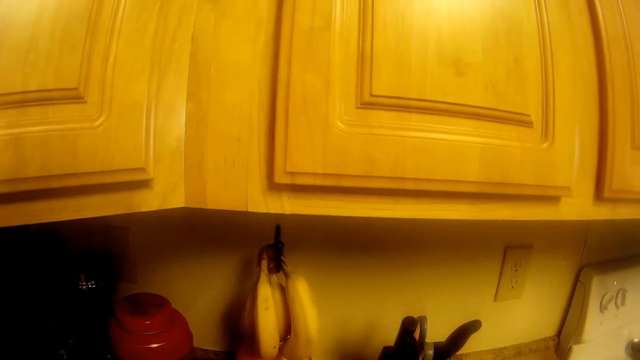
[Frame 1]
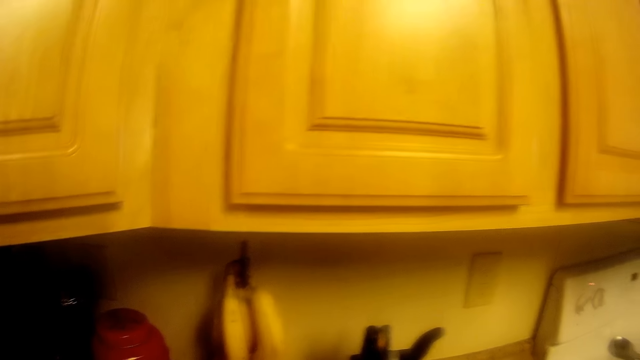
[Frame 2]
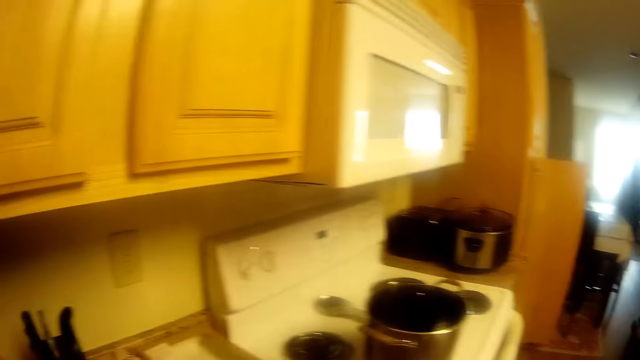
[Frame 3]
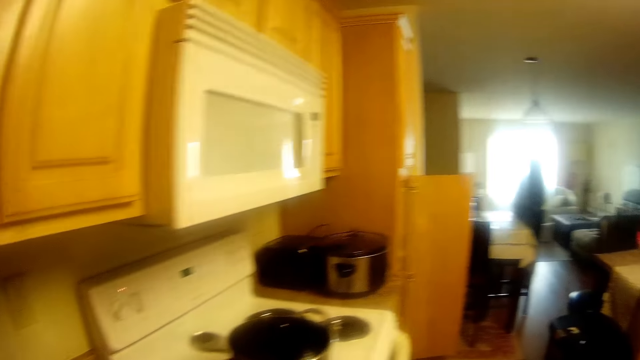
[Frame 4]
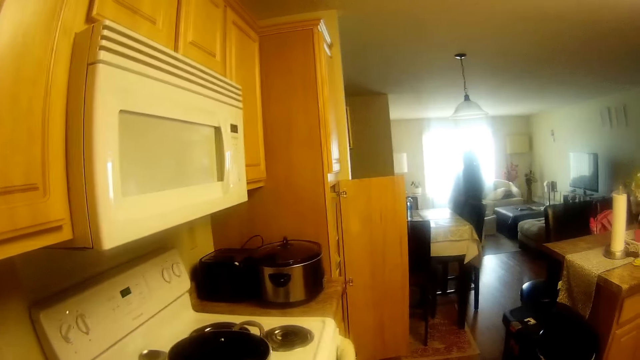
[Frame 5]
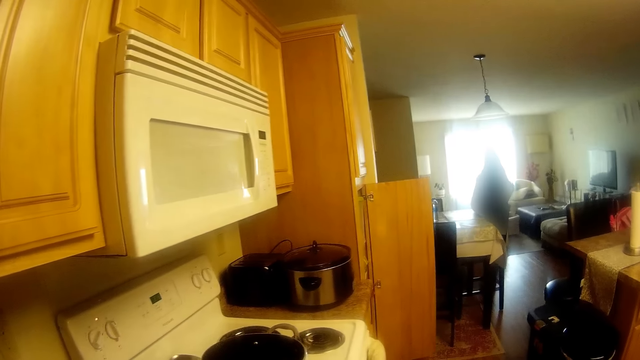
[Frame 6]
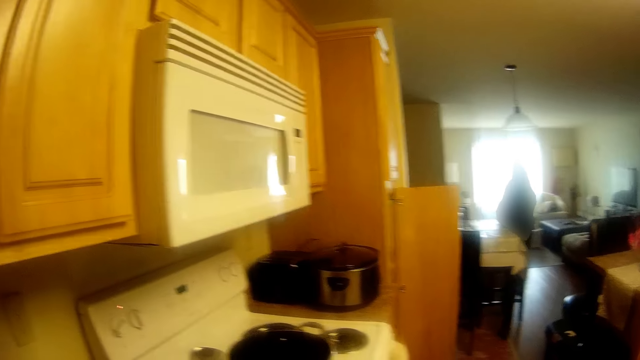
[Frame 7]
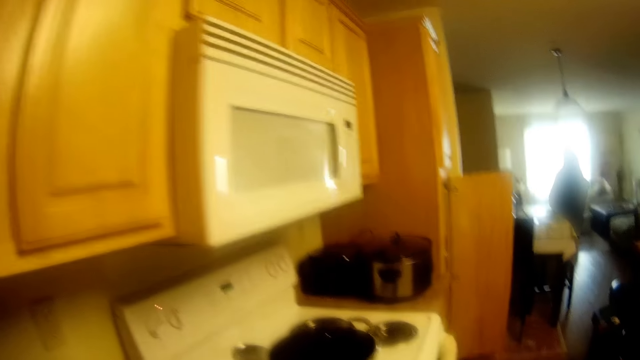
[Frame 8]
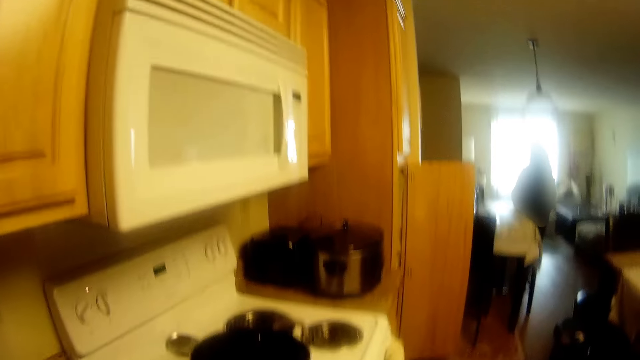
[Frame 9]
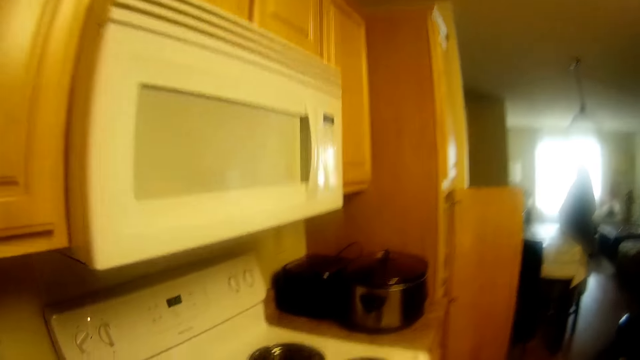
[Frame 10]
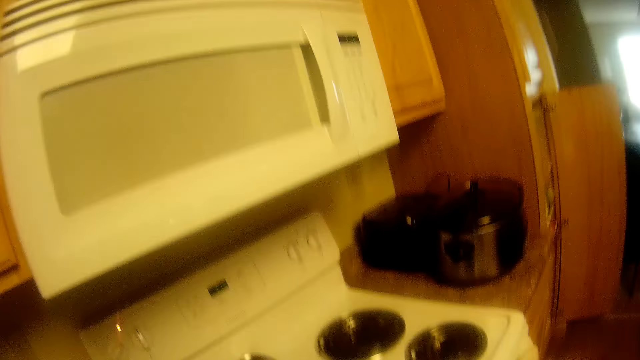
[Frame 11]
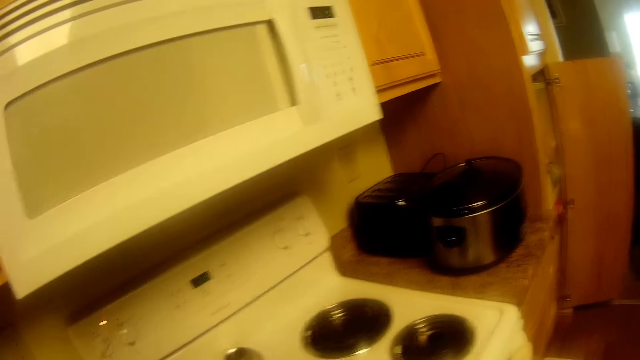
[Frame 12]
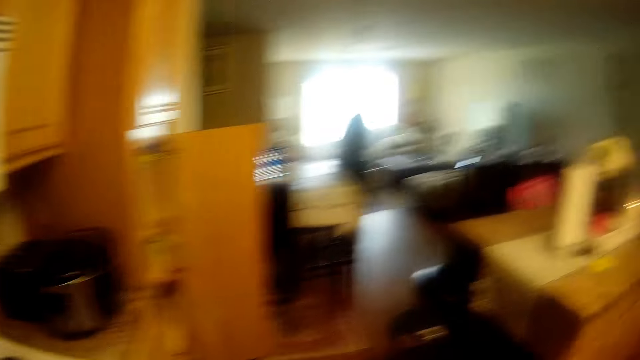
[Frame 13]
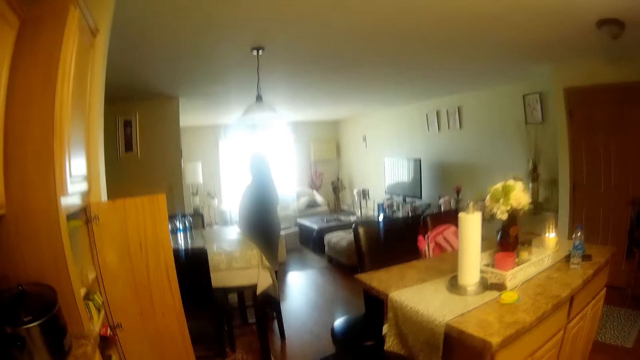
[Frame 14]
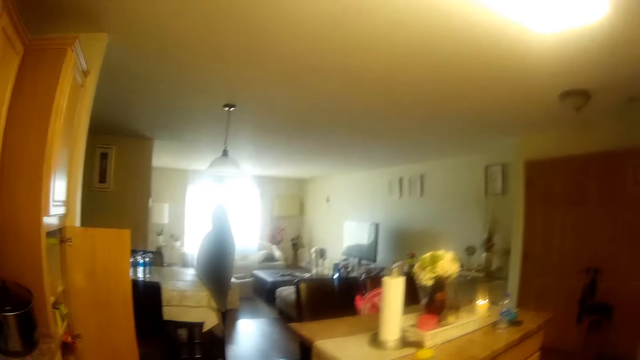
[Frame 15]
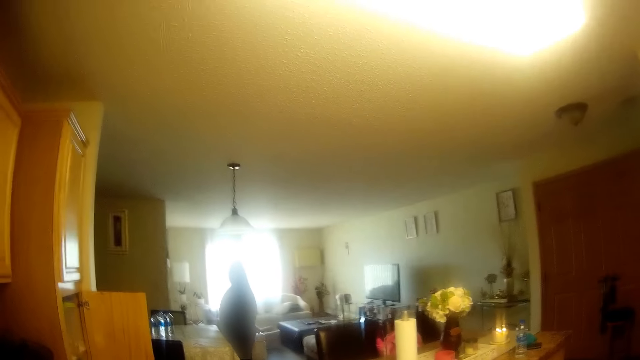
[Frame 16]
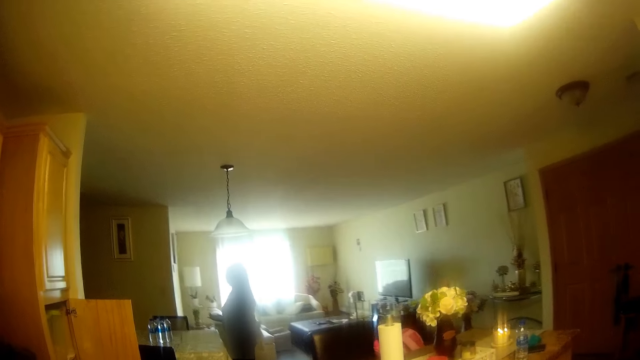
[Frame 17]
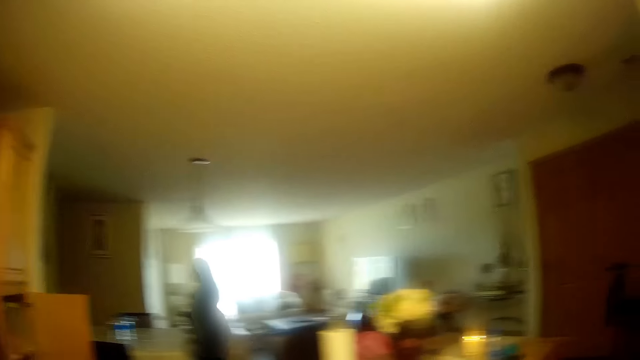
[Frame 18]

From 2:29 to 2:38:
The camera wearer looks at the mango. They turn around.

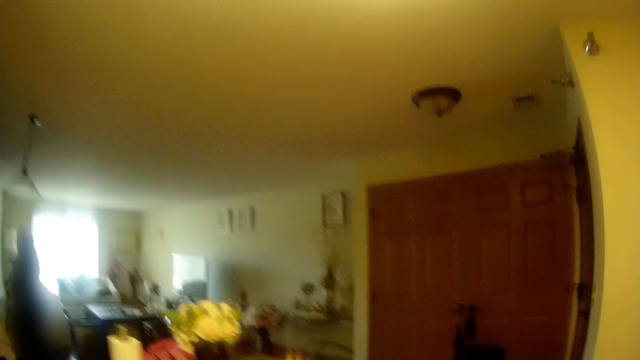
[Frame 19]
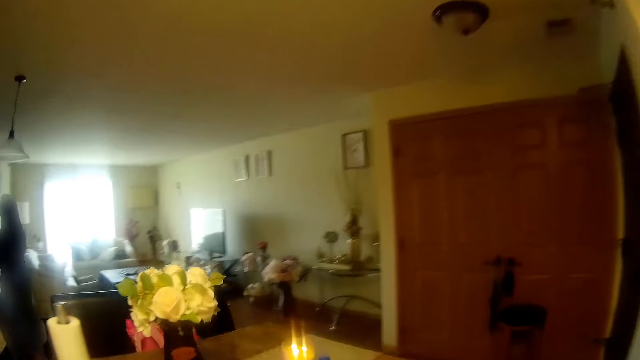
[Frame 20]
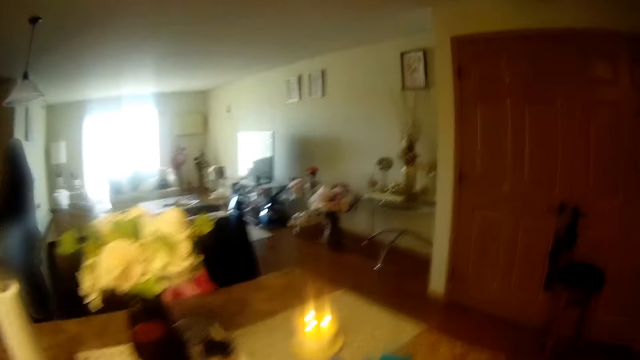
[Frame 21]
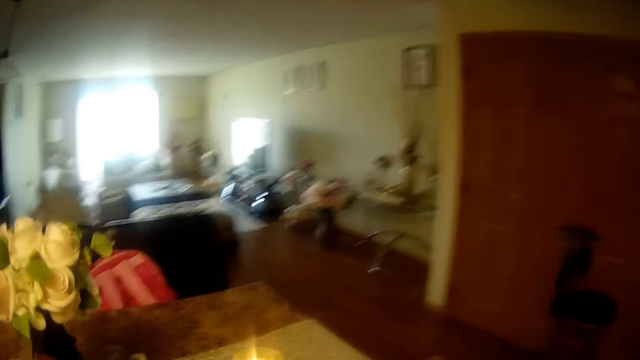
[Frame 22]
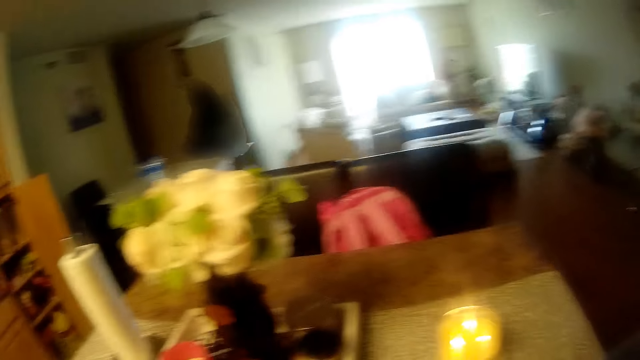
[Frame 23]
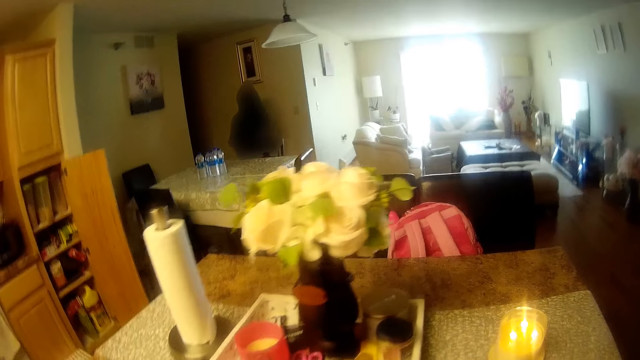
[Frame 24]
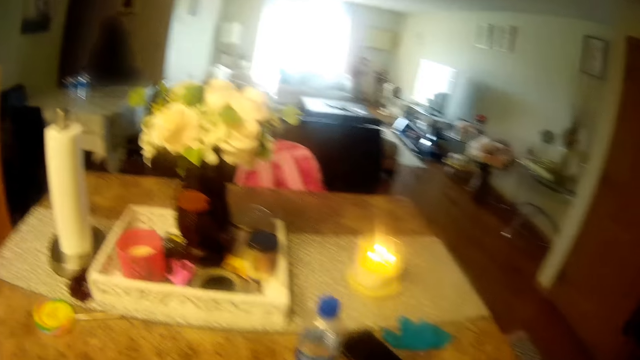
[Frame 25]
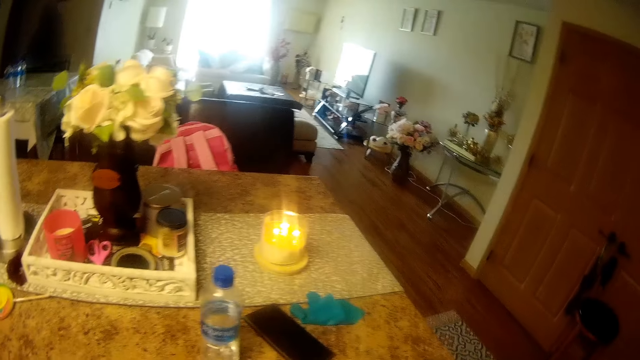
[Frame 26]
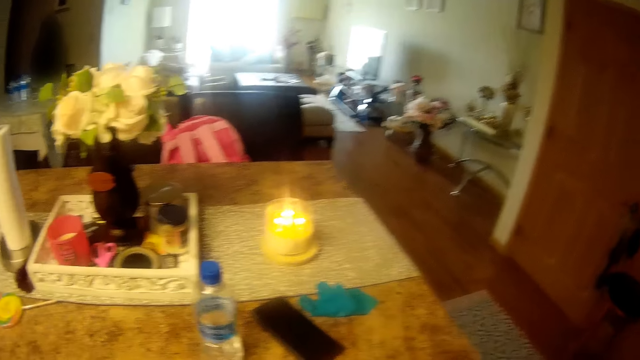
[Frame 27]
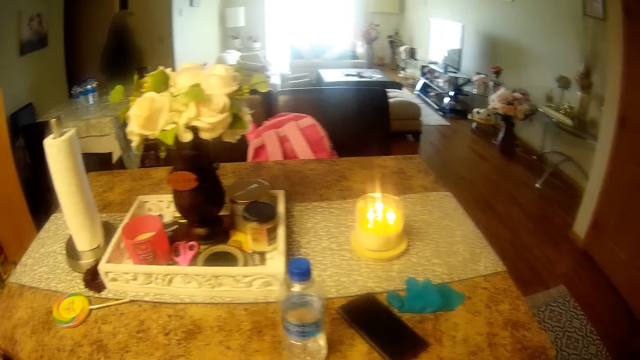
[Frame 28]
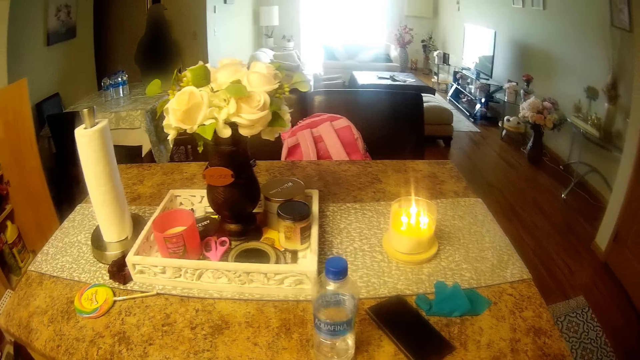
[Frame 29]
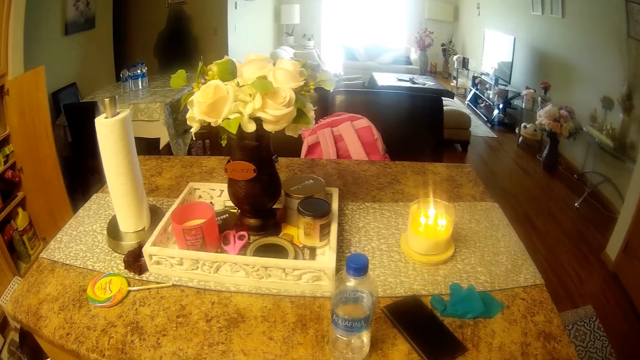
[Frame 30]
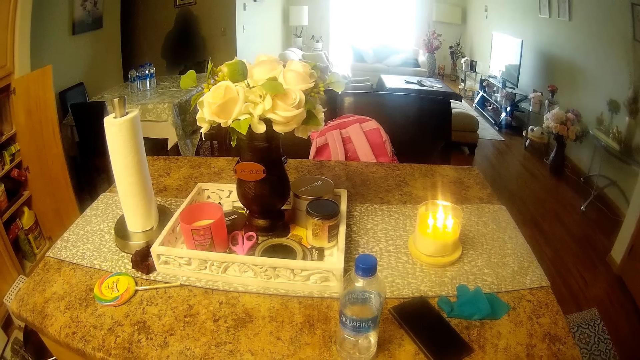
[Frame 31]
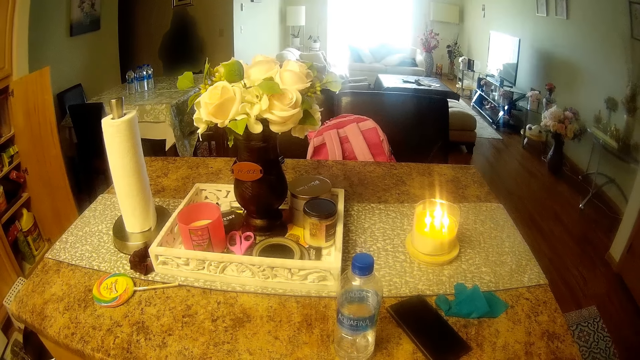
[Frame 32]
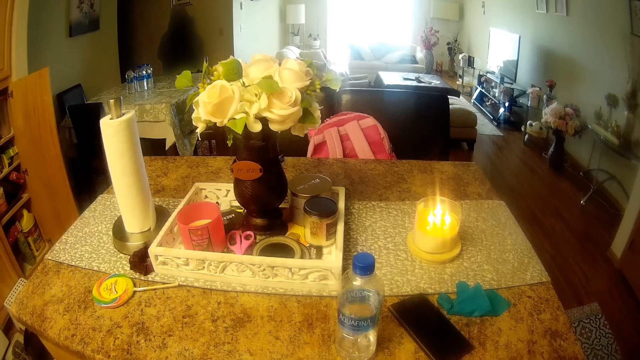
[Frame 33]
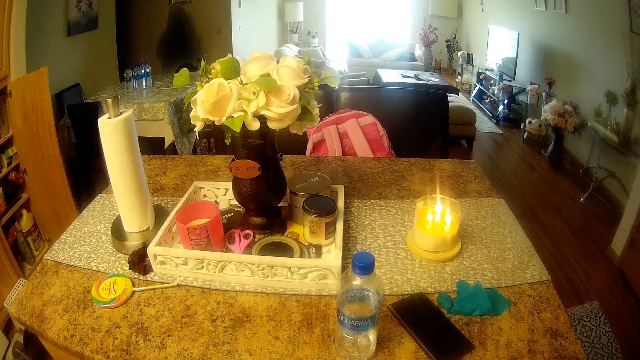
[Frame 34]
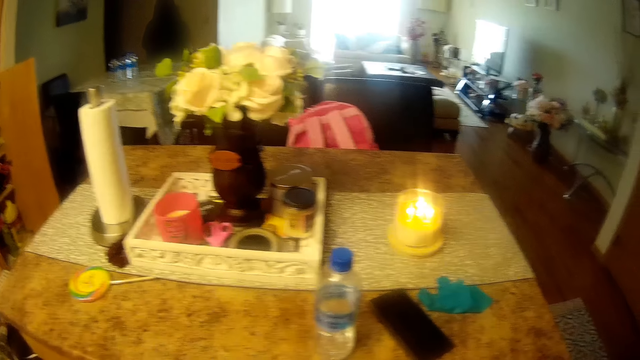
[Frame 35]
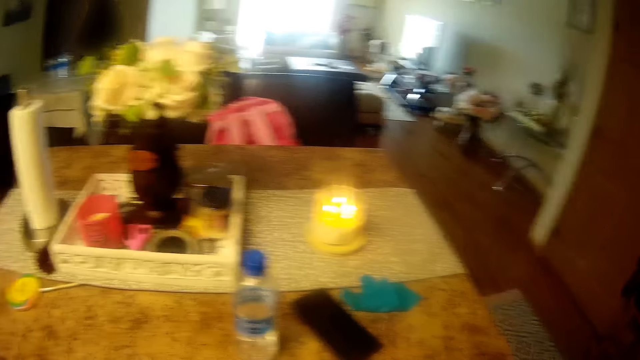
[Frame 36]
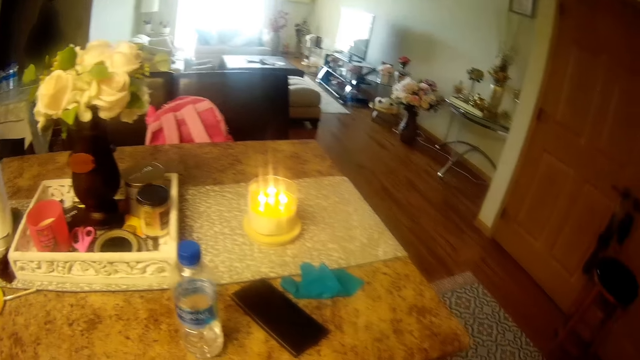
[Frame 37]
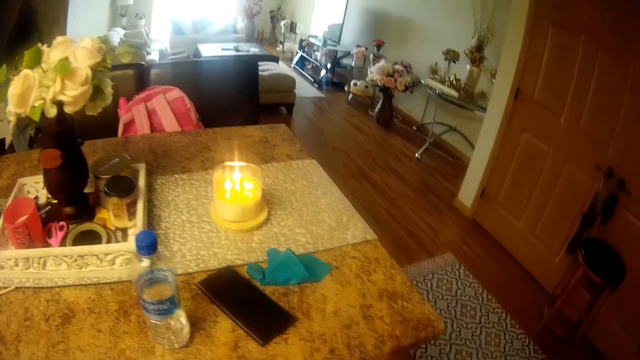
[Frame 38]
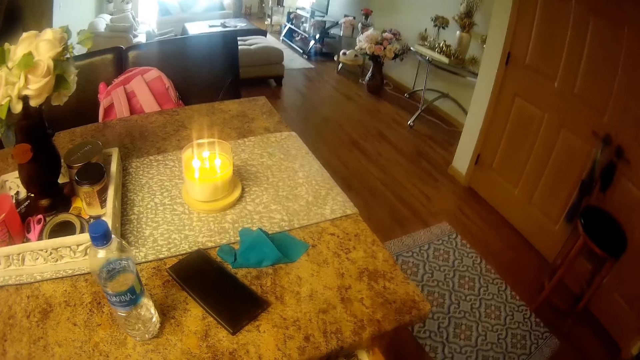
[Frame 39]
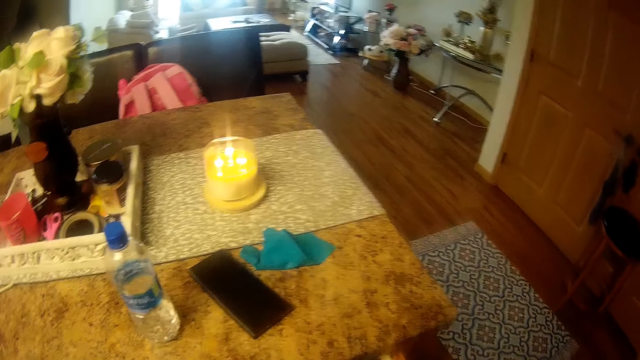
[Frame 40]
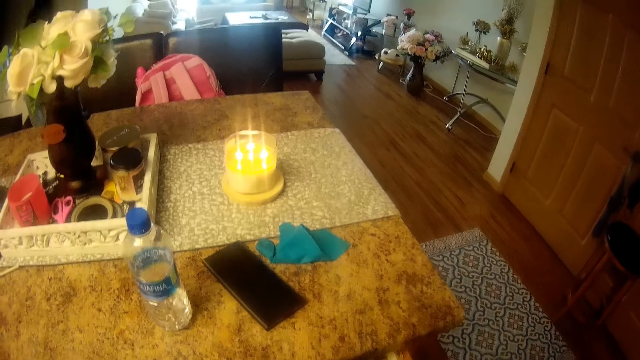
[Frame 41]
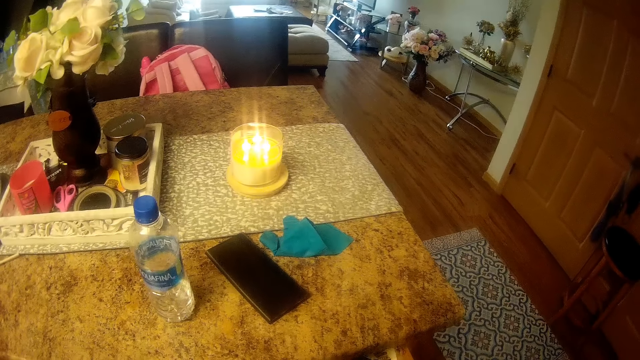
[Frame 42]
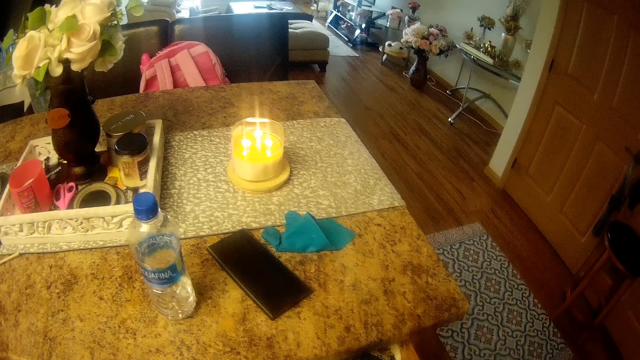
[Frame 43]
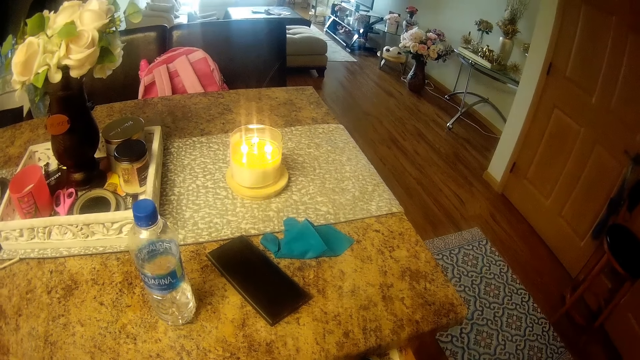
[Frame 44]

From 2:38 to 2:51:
The camera wearer walks towards the kitchen island.
